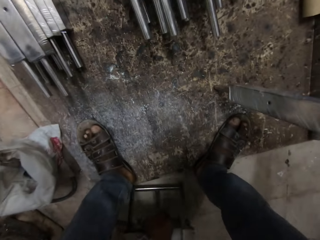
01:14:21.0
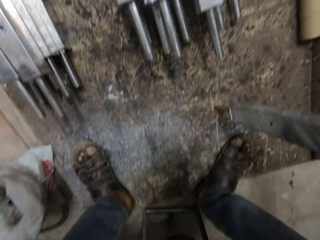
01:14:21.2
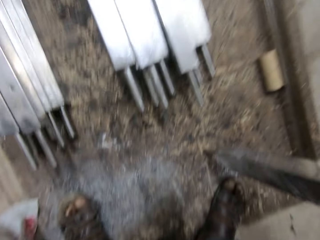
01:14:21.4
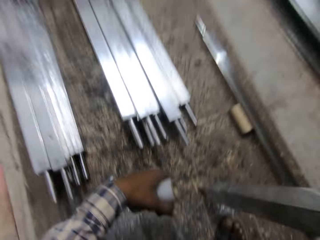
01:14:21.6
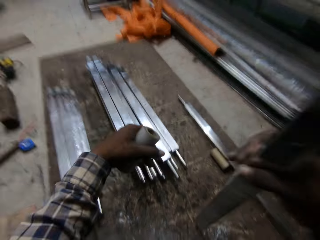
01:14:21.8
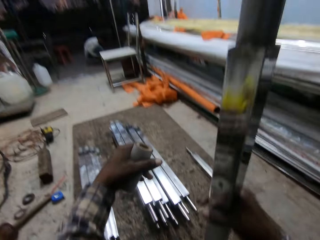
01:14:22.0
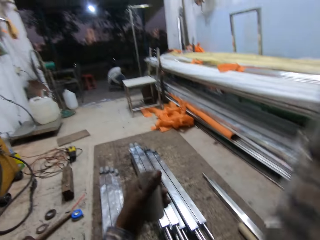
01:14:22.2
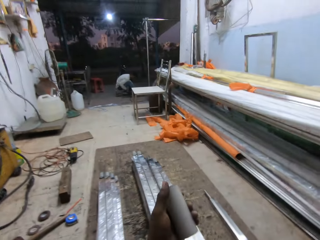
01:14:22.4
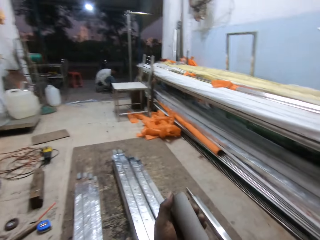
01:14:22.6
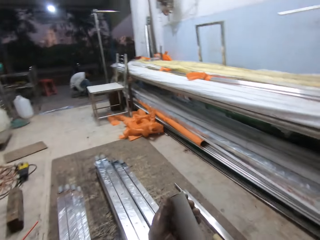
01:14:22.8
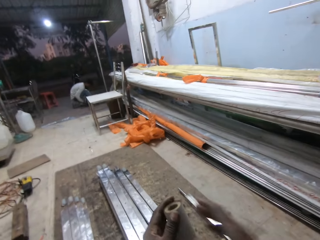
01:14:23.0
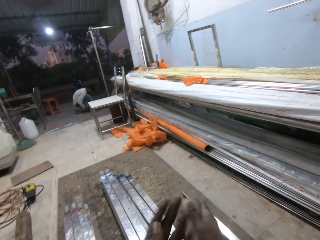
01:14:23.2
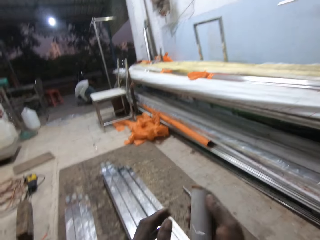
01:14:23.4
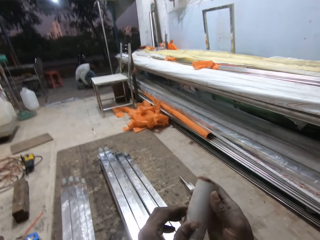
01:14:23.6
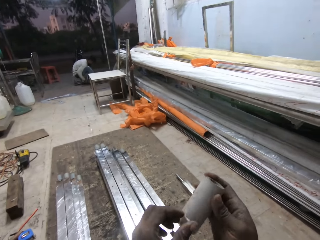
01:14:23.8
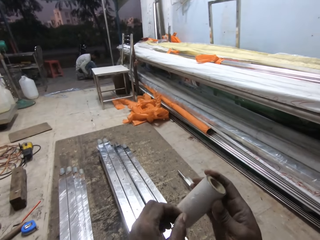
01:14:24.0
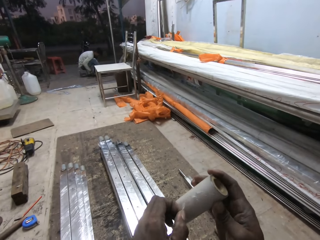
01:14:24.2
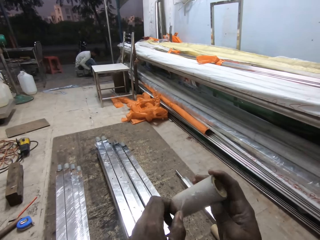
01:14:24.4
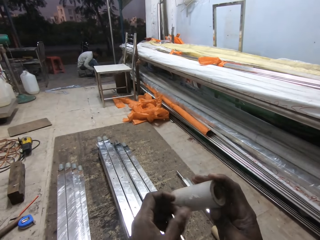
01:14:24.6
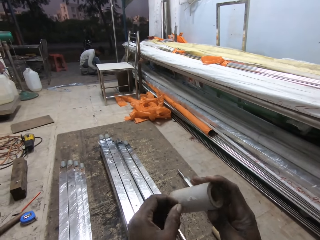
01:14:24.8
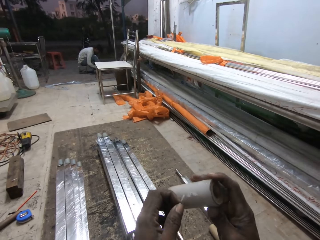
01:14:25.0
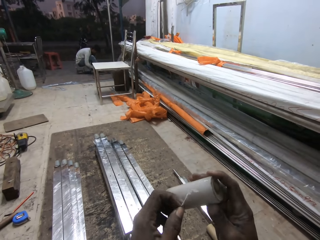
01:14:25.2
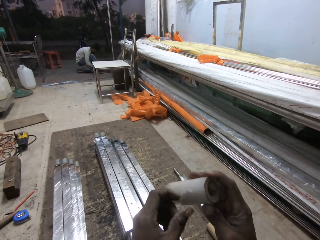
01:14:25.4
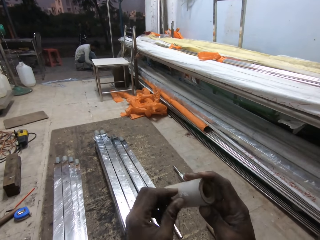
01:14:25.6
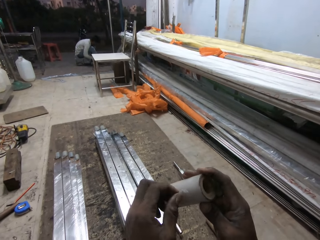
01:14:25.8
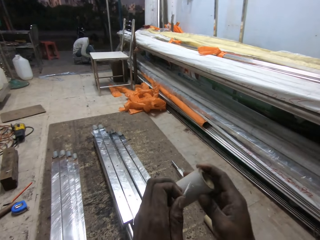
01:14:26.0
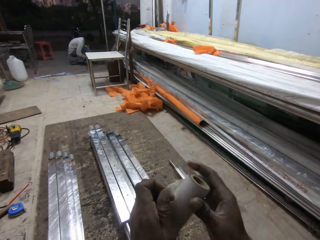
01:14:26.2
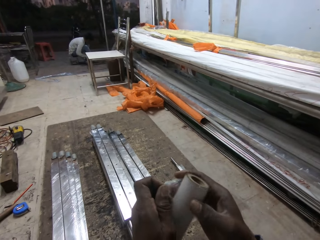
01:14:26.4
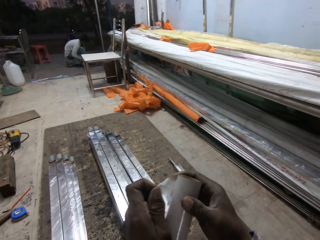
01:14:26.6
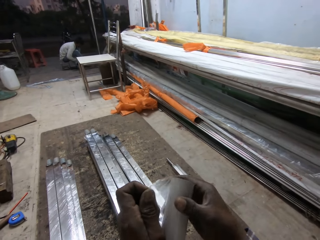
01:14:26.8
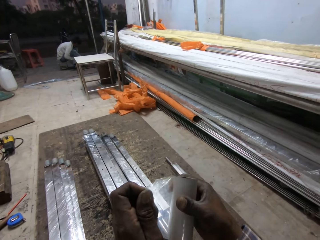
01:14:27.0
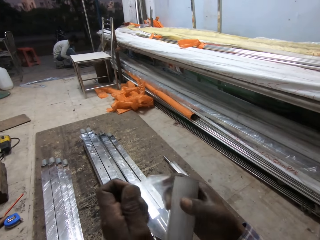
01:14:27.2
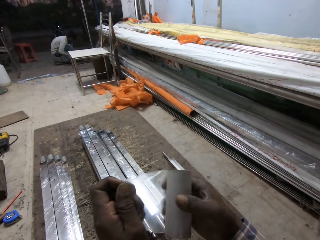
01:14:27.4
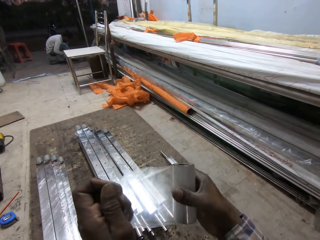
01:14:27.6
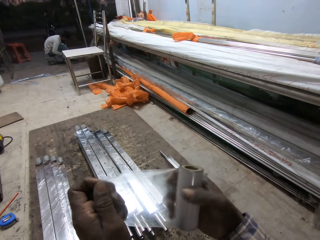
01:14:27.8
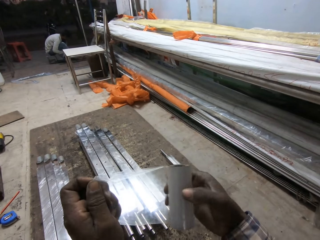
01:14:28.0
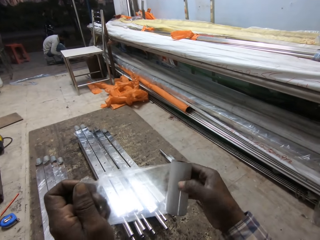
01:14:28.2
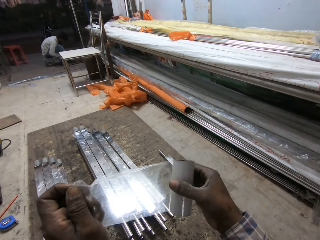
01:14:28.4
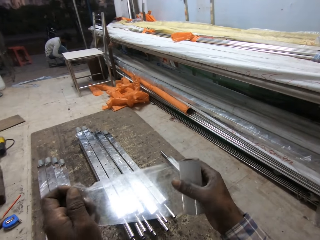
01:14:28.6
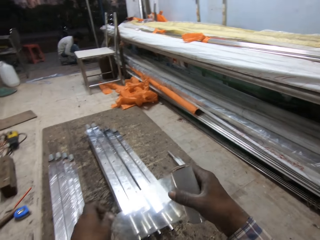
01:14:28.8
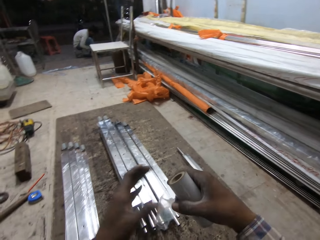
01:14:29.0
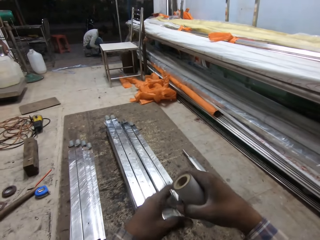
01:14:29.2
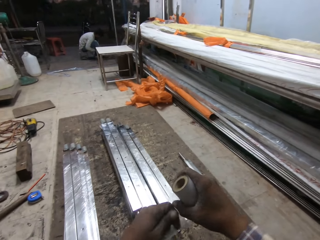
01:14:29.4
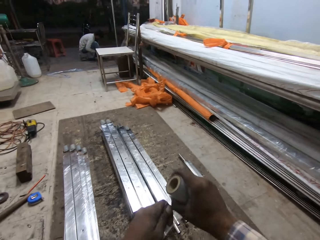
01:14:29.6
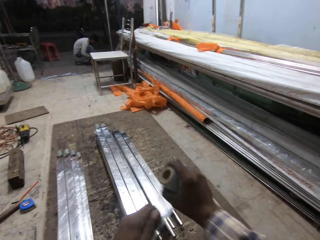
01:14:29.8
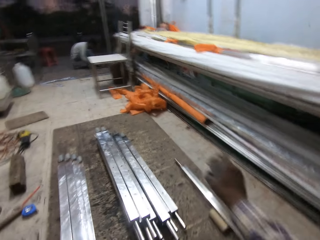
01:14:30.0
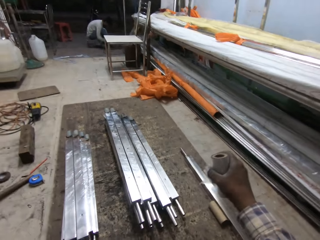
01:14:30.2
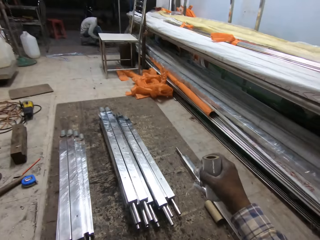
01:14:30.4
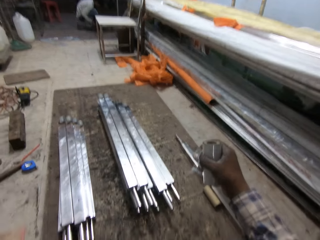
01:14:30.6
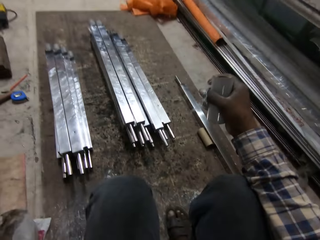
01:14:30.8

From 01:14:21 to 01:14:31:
The camera wearer adjusts a stool on the floor with his left hand. He passes the wrapping plastic roll from his left hand into his right hand. He opens the wrapping plastic on the wrapping plastic roll with both hands. He cuts the wrapping plastic from the wrapping plastic roll with both hands.

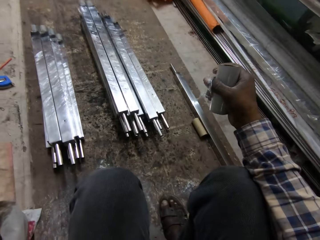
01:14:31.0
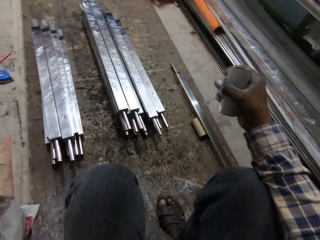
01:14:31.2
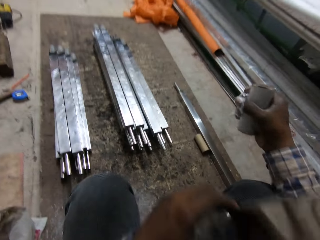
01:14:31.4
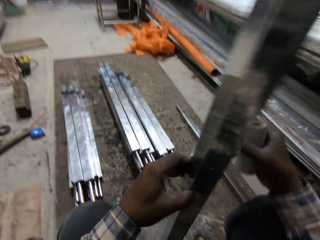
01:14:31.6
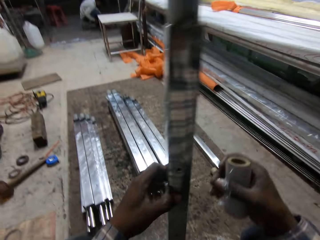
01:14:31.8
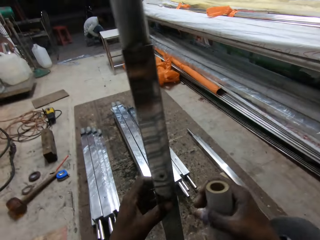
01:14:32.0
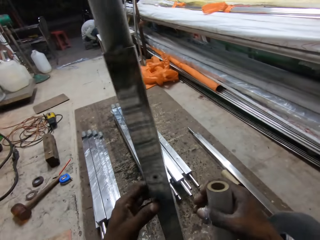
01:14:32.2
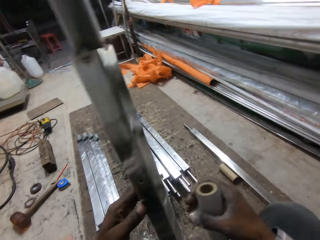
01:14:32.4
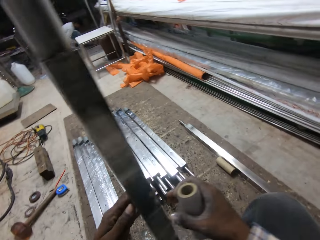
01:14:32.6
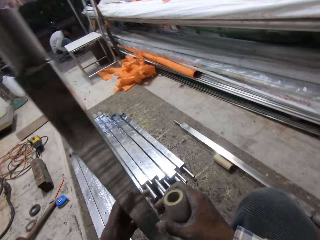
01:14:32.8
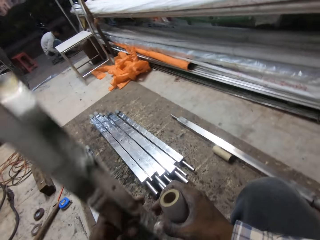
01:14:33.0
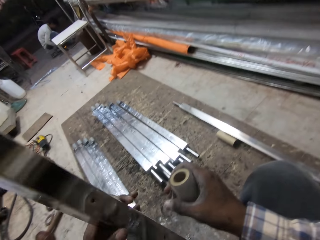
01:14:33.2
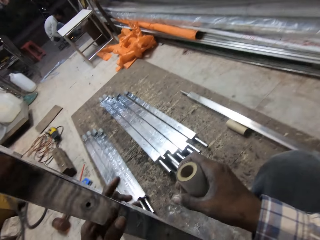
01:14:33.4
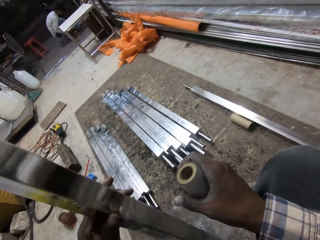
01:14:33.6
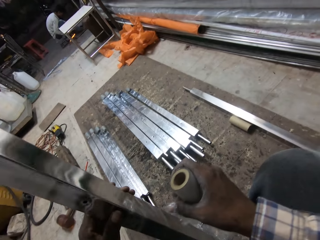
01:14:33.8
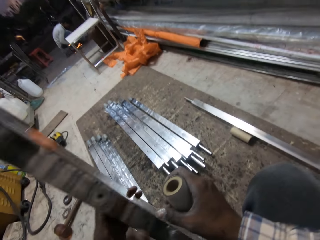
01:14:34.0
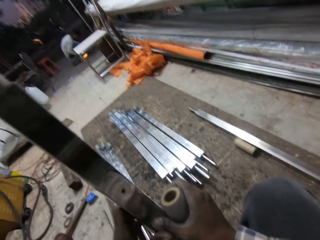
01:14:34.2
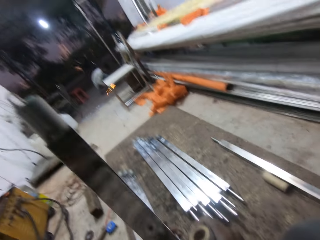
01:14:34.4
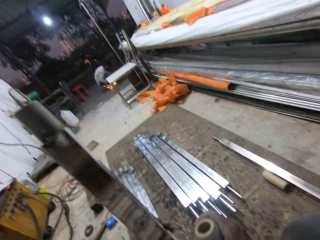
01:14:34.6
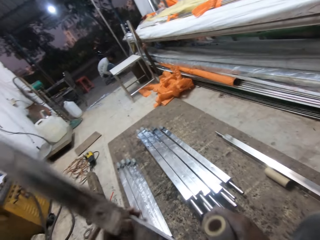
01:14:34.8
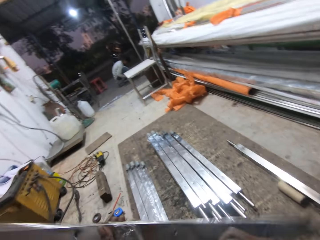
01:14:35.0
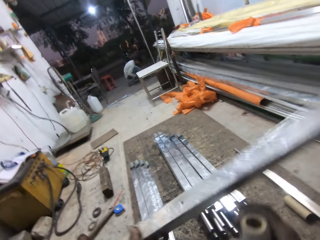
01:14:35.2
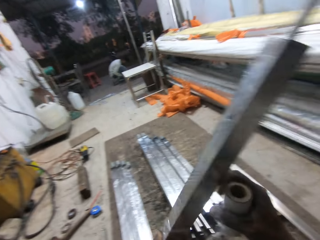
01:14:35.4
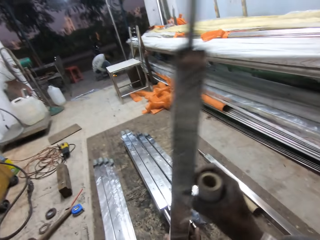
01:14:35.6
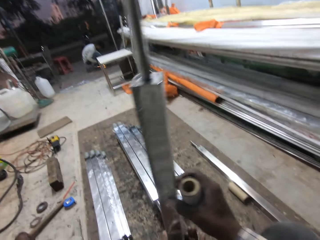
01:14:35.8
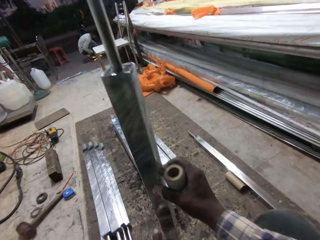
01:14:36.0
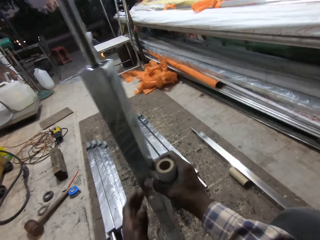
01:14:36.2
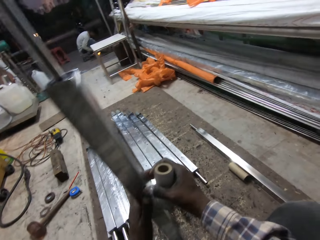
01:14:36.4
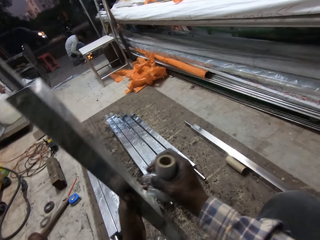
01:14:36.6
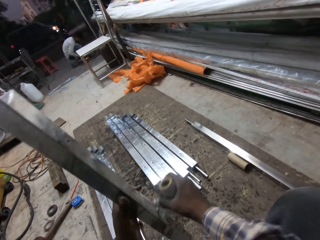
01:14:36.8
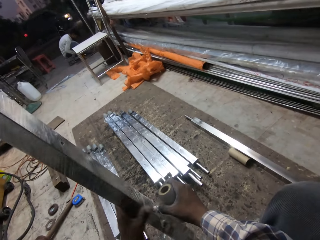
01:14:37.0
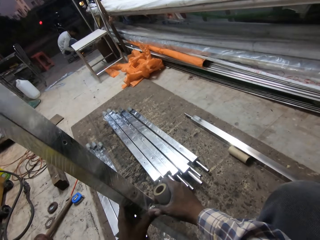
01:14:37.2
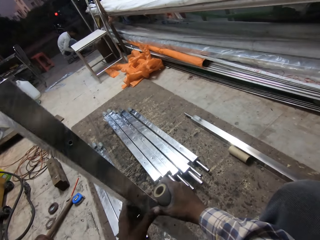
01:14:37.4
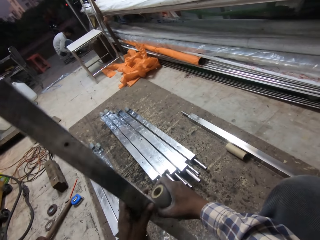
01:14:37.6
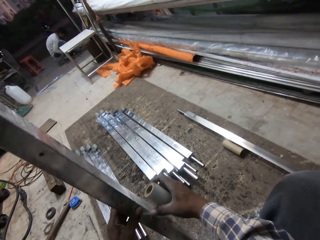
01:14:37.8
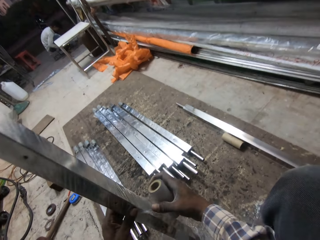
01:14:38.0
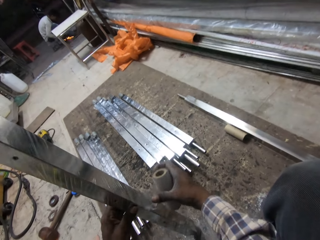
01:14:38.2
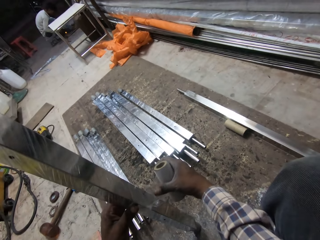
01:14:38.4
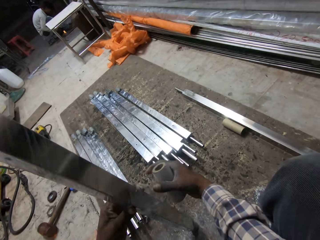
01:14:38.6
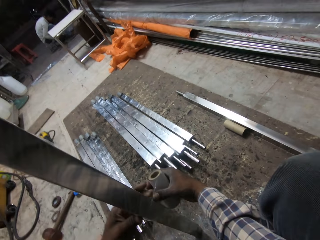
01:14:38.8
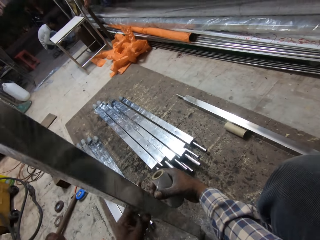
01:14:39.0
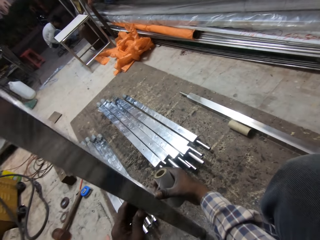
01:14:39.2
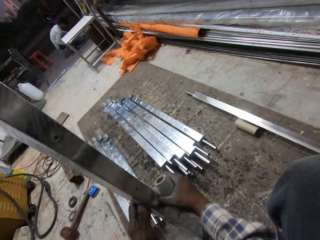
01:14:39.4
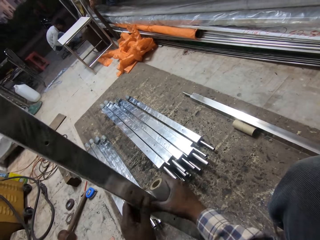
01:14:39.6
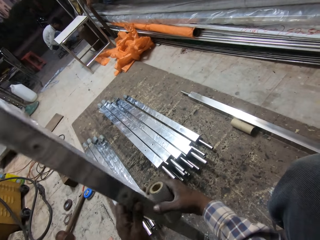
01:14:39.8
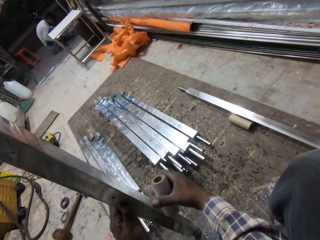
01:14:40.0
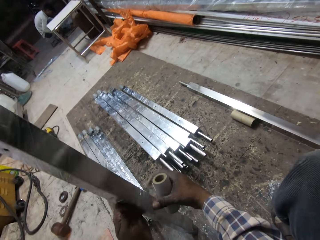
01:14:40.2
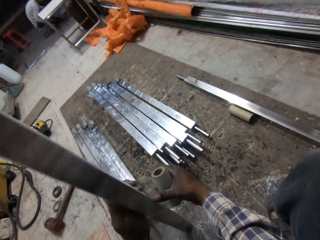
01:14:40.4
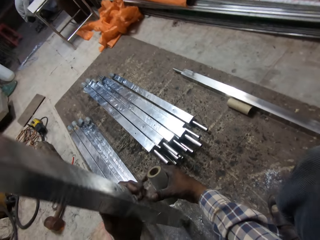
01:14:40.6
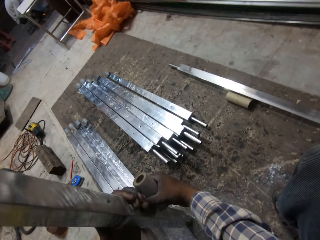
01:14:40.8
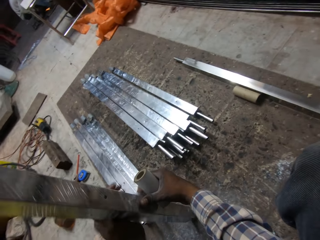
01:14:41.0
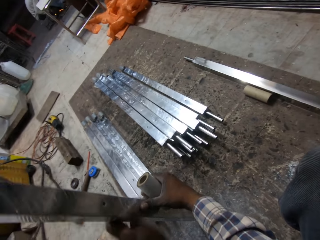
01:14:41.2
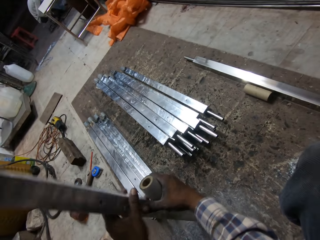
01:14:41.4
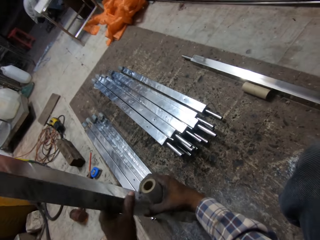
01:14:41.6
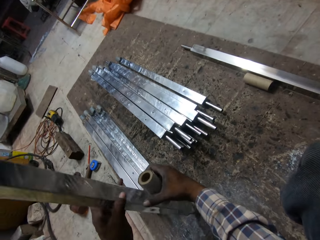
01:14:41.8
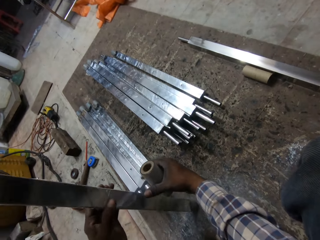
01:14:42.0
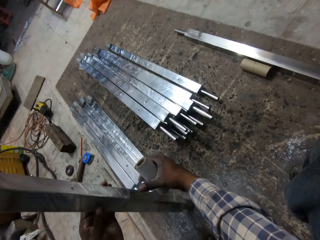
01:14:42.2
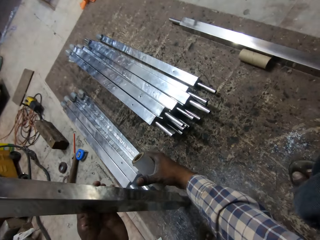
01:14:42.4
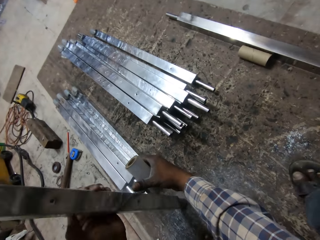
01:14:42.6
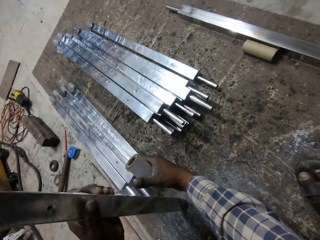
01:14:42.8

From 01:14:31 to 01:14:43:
The camera wearer stands the metal pipe with his left hand. He turns the metal pipe in his left hand. He turns the metal pipe around with his left hand. He drops the metal pipe on the floor with both hands. He wraps the metal pipe with the wrapping plastic in his right hand.
